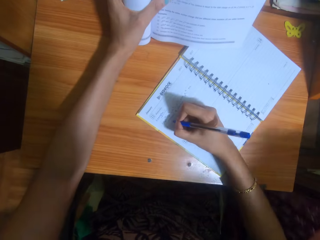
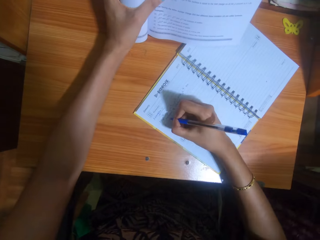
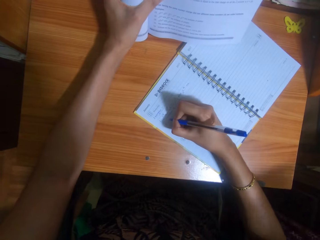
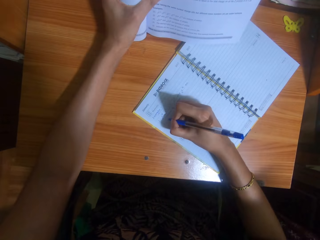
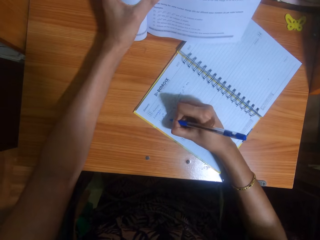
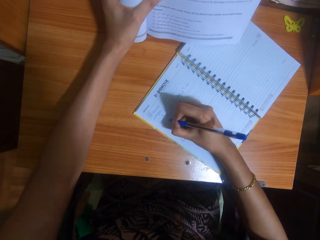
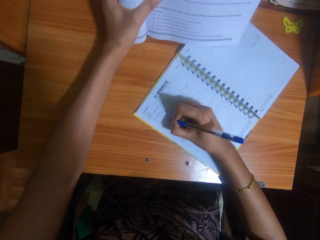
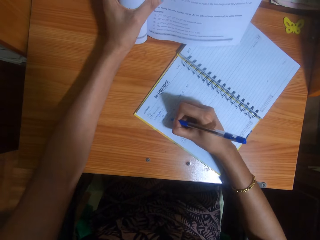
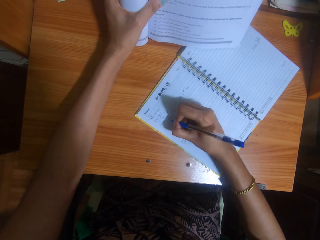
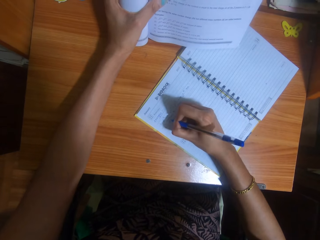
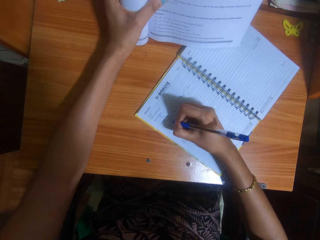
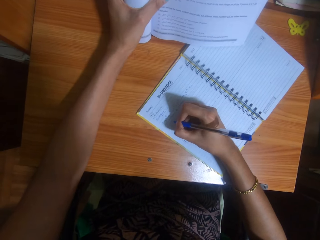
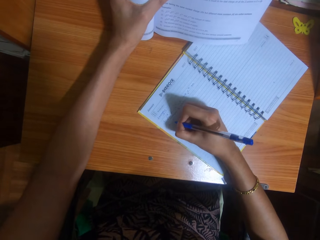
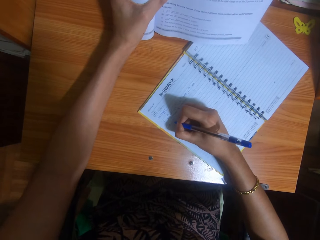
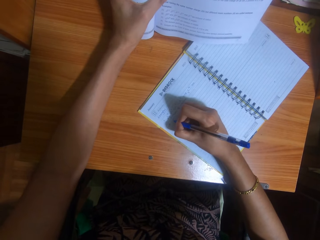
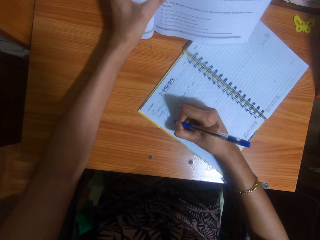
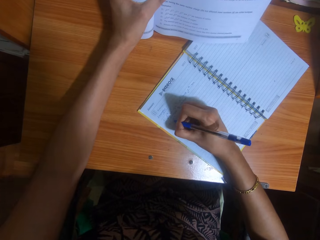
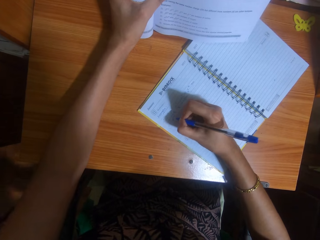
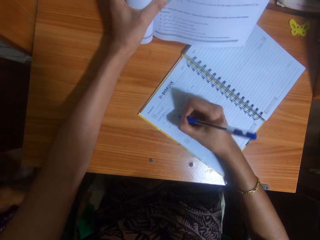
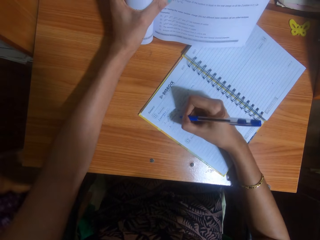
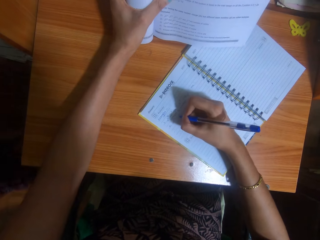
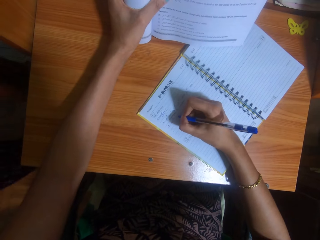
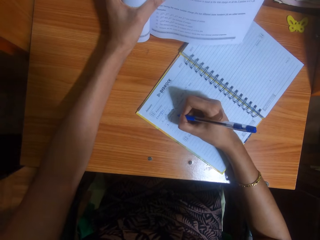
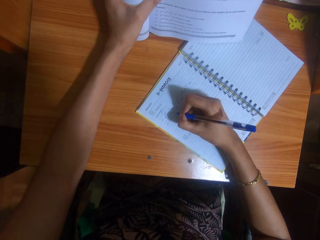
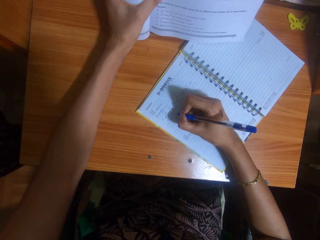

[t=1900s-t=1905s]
The woman walks to a side of the table.

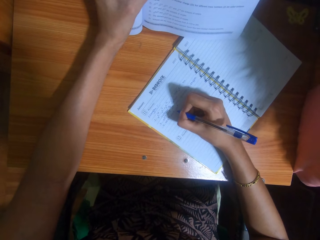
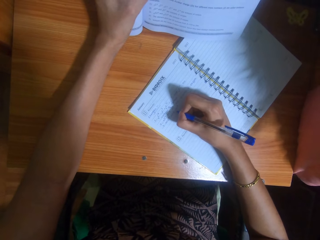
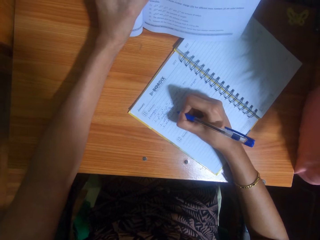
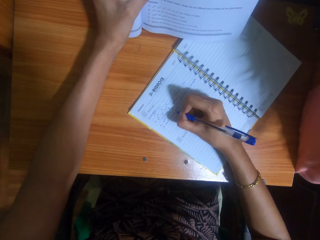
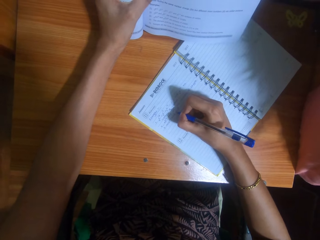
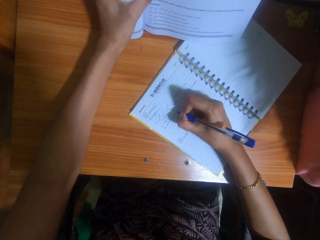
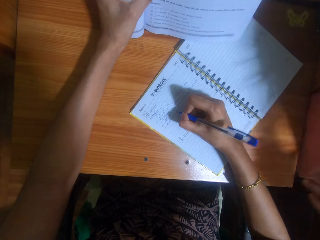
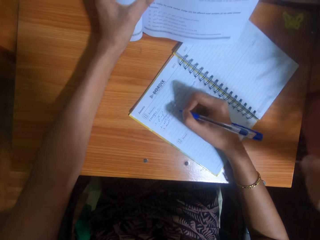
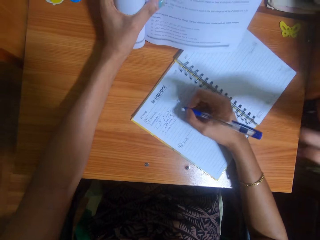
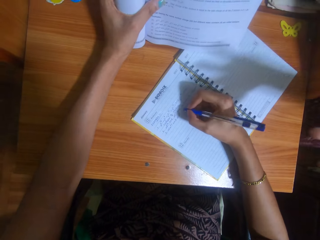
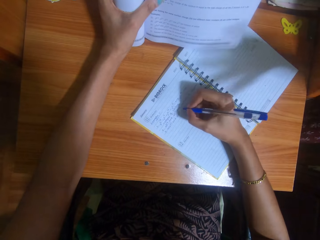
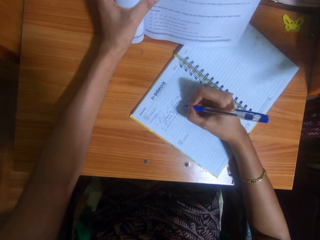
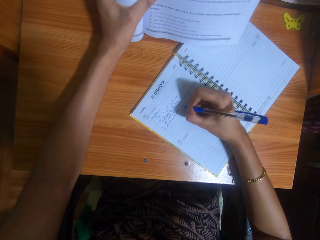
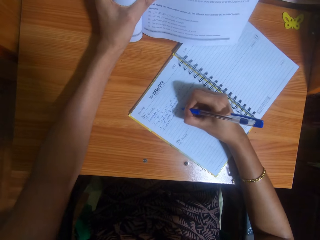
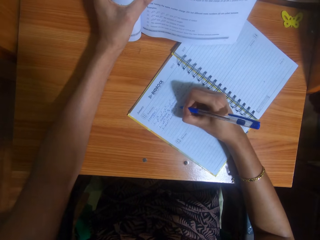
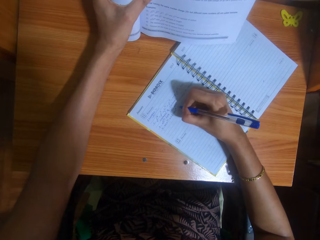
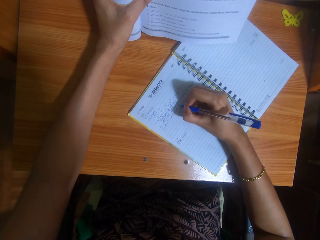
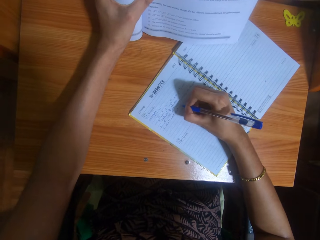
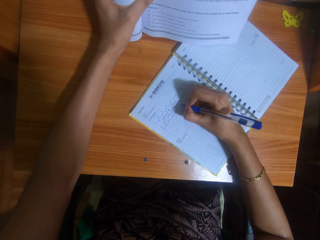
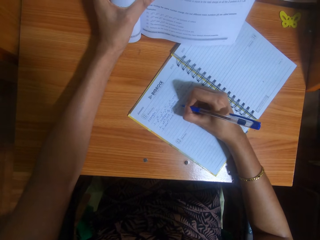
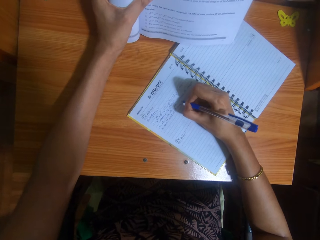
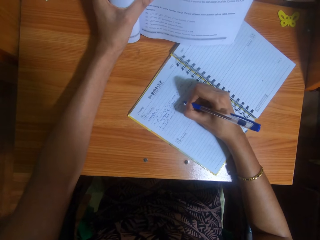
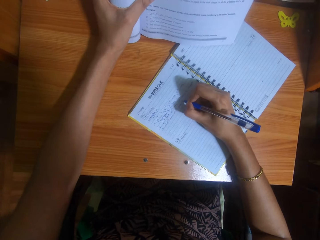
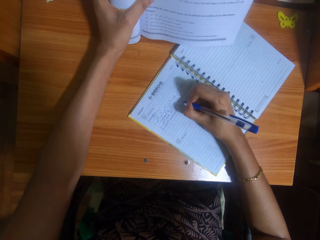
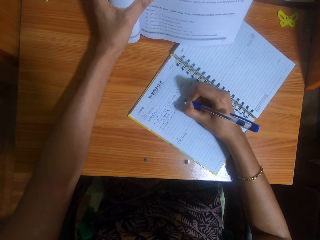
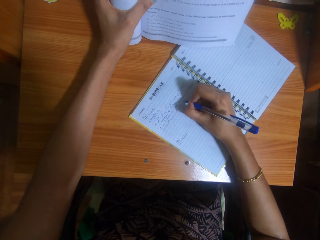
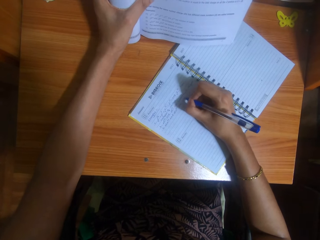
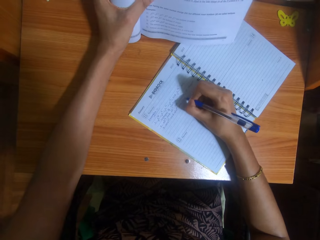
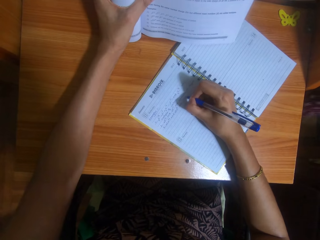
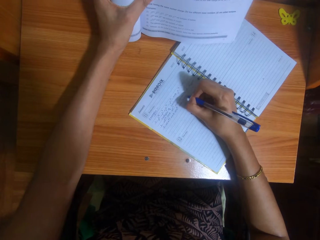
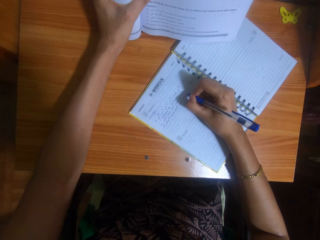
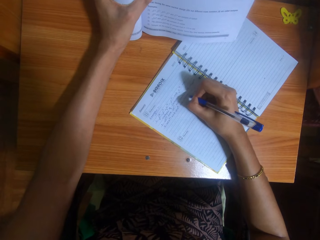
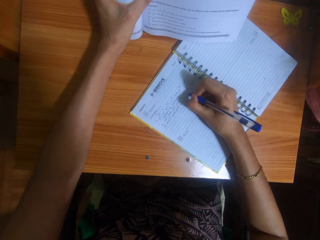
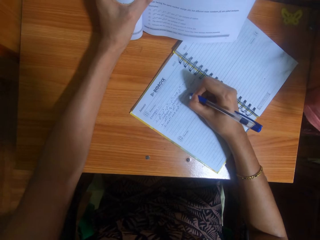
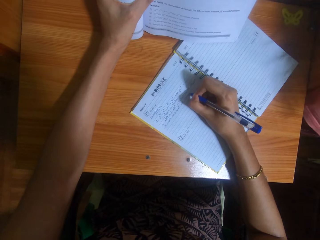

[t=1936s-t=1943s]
The woman gestures with her left hand.

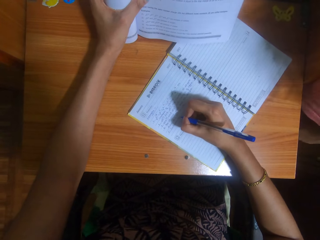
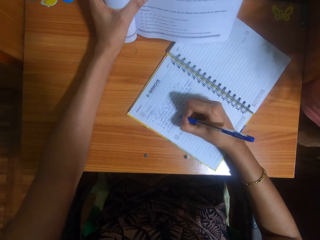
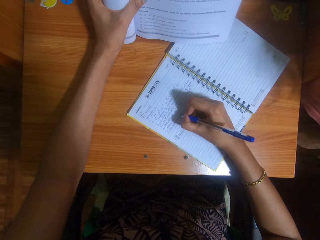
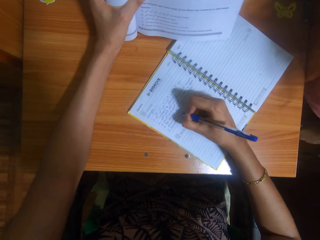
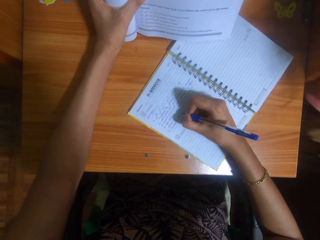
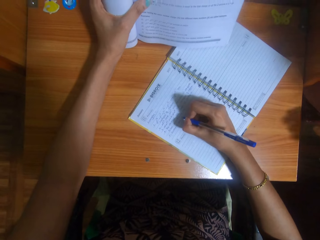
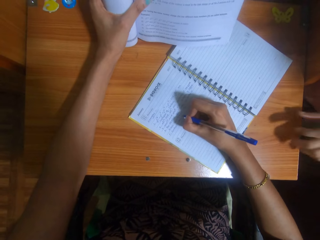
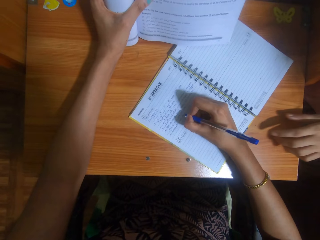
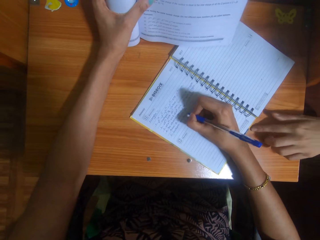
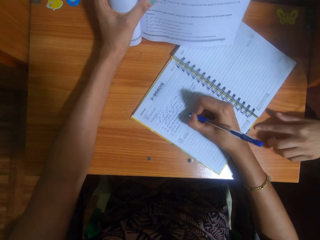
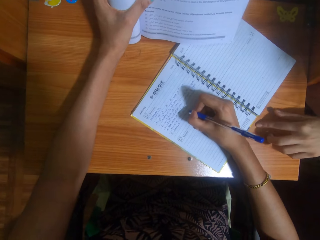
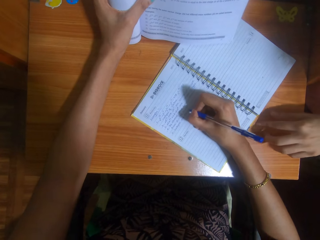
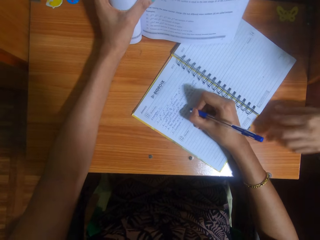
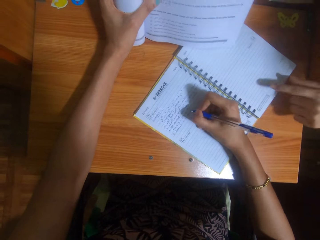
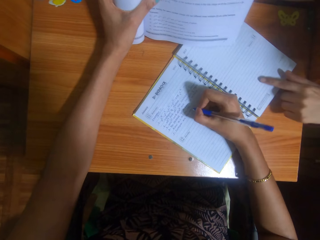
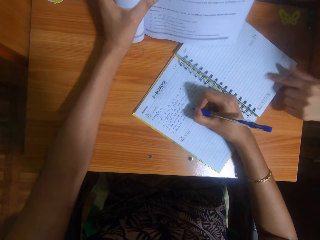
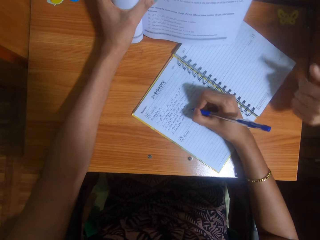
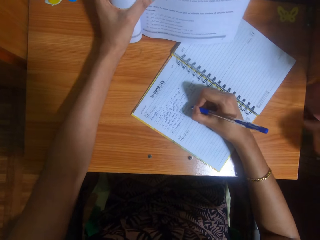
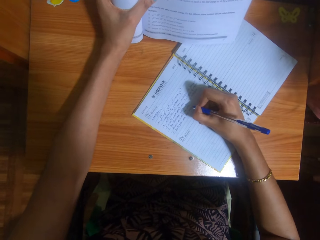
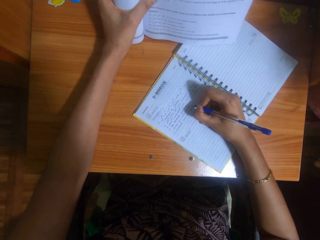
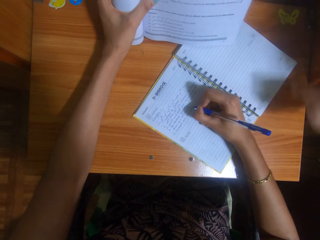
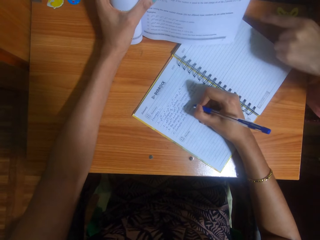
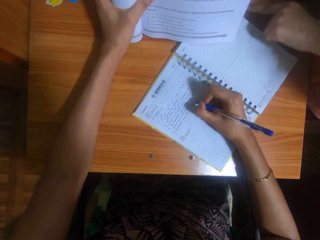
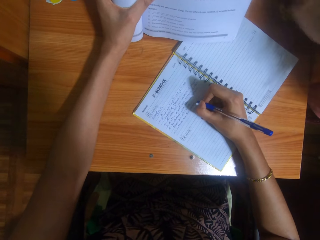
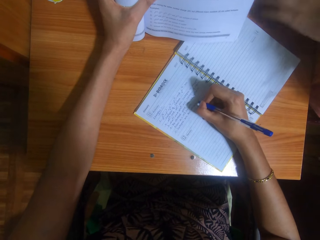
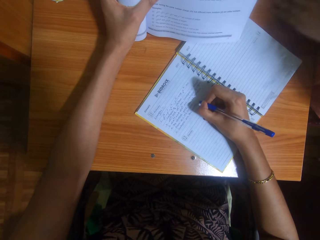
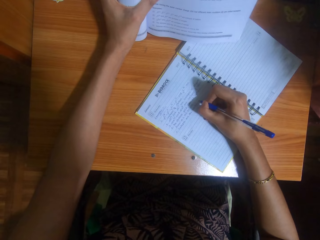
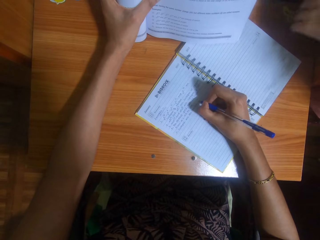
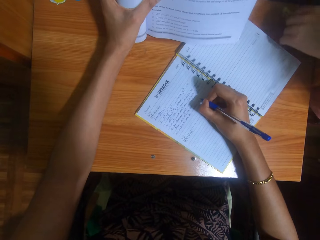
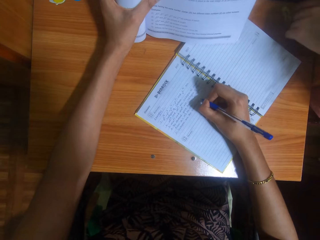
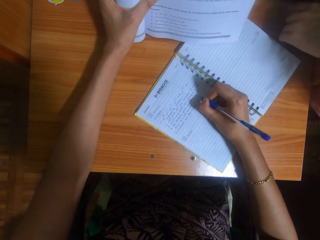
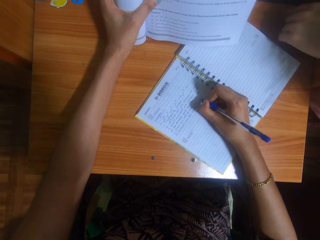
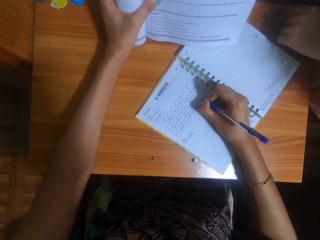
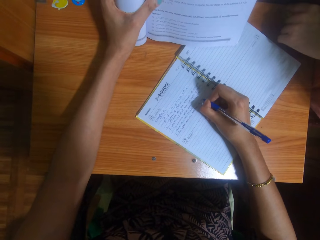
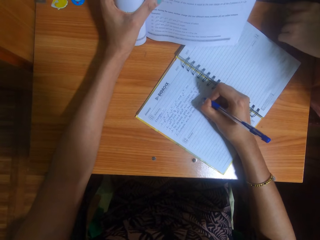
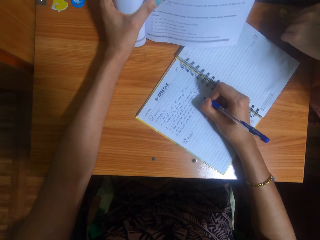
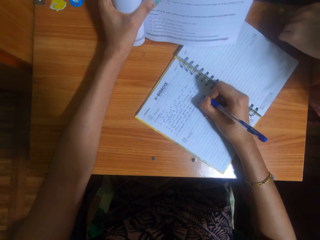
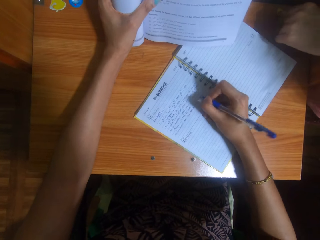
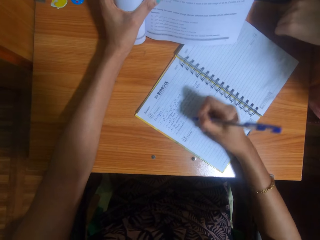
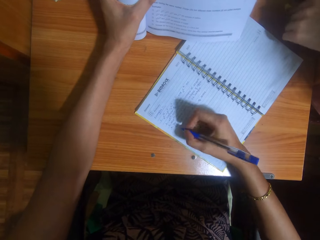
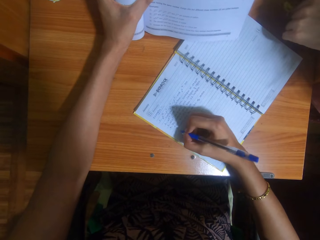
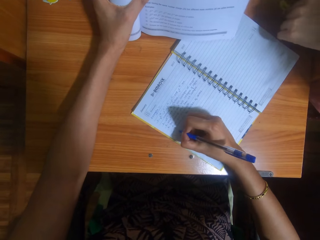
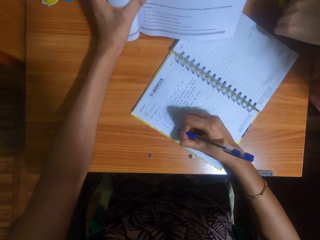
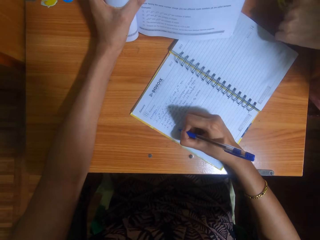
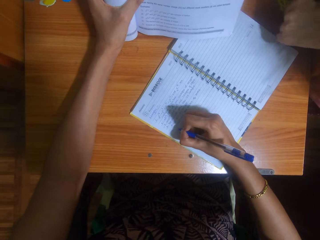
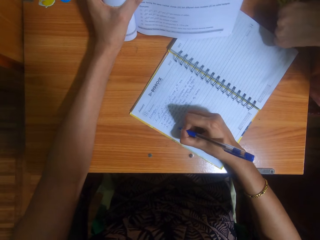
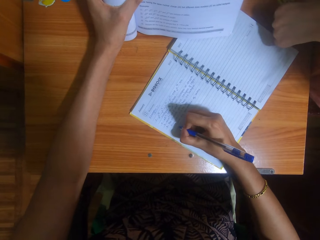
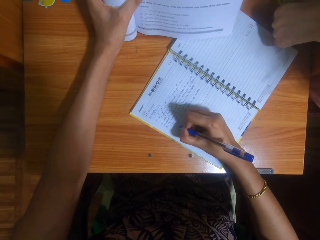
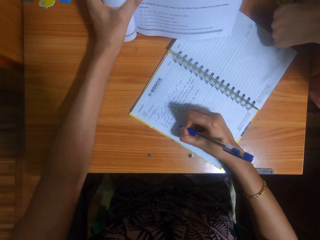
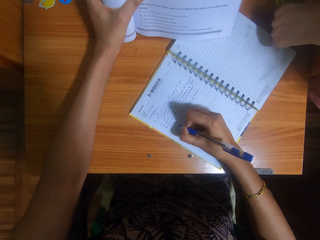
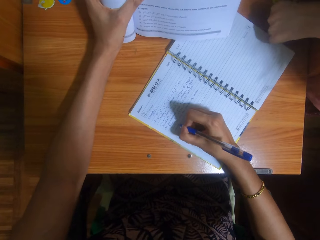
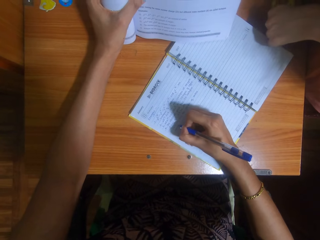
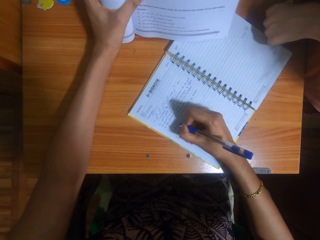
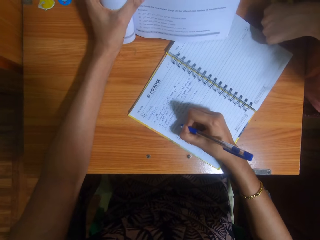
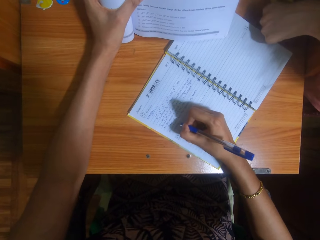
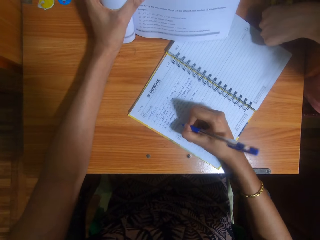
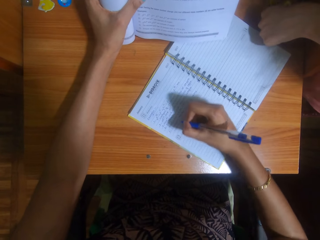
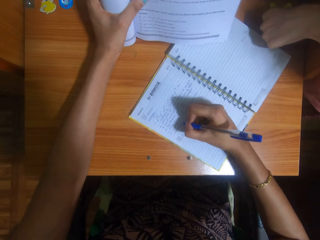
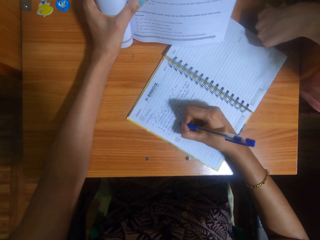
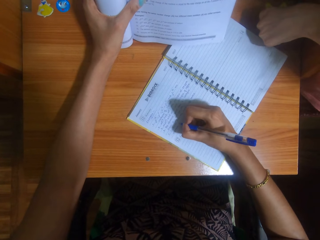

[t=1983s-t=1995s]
The woman touches a table with her left hand. She touches the notebook on the table with her right index finger. She touches it again. She removes her left hand from the notebook on the table, gestures with her left hand, and dusts the table with her left hand.
